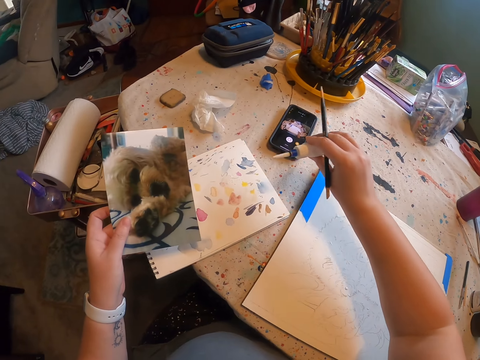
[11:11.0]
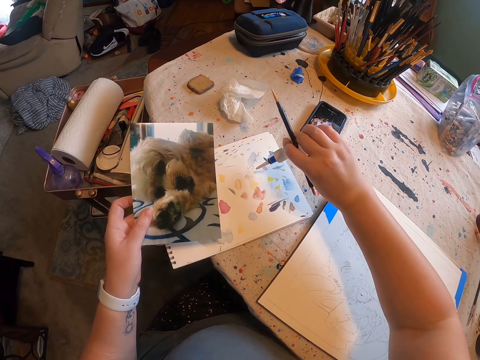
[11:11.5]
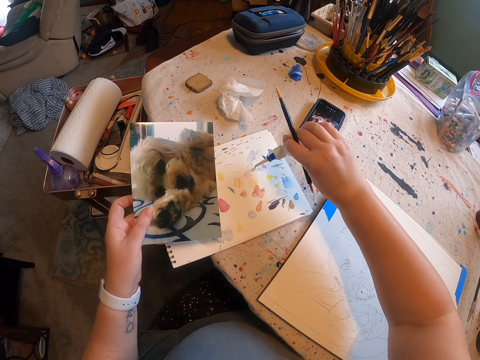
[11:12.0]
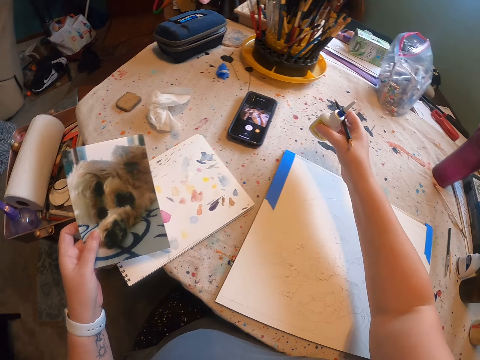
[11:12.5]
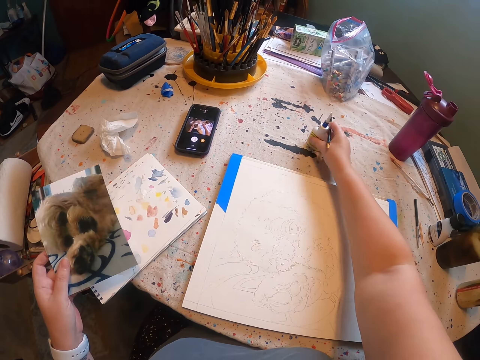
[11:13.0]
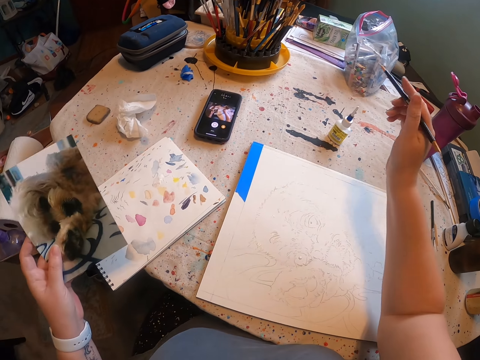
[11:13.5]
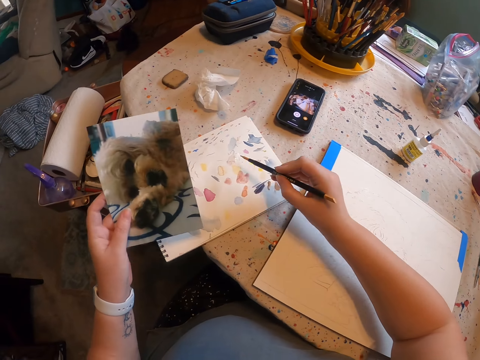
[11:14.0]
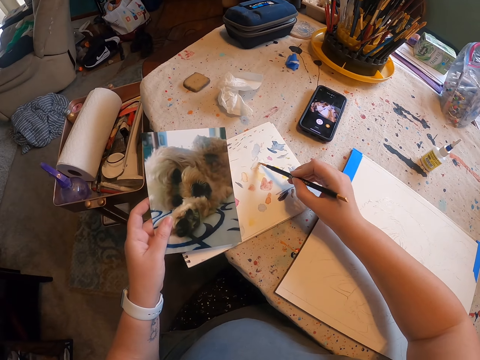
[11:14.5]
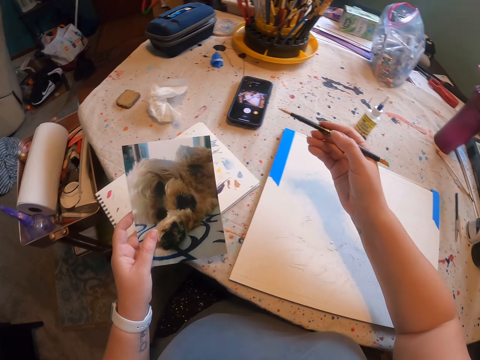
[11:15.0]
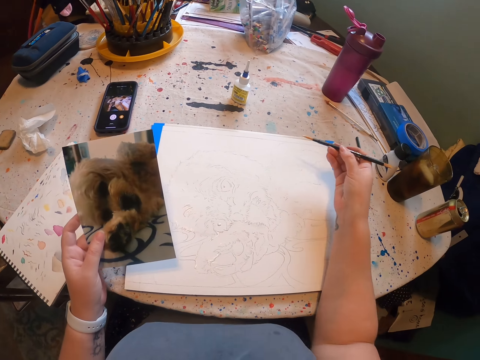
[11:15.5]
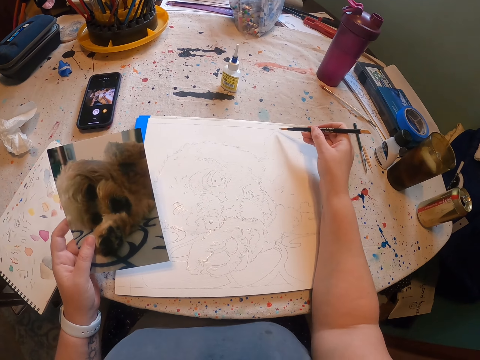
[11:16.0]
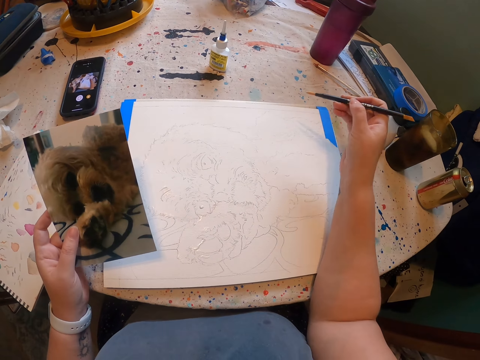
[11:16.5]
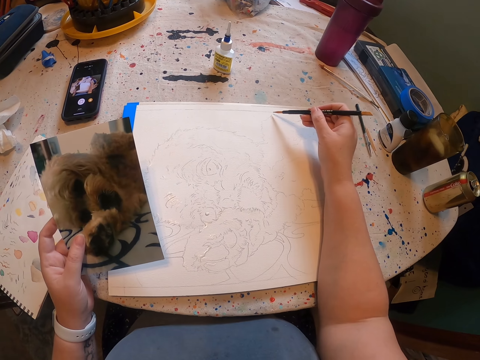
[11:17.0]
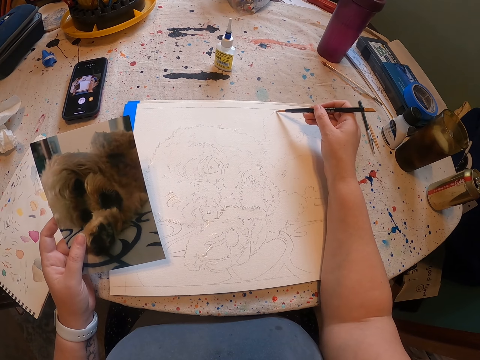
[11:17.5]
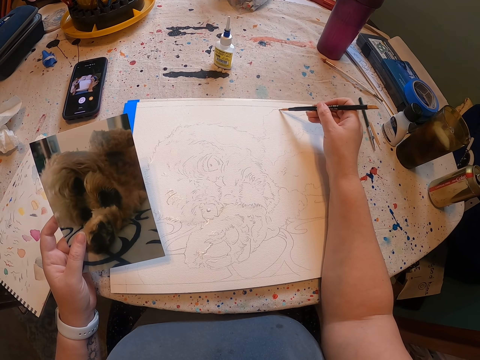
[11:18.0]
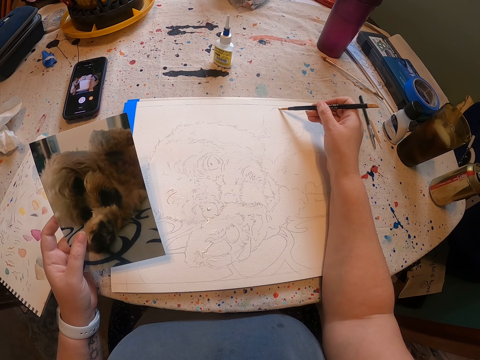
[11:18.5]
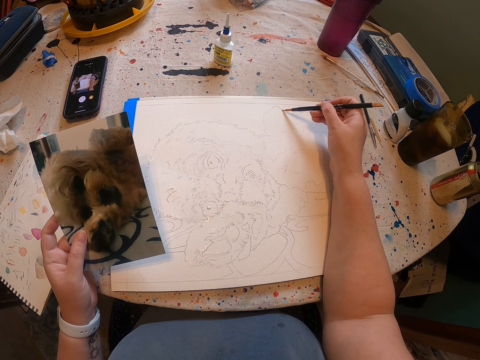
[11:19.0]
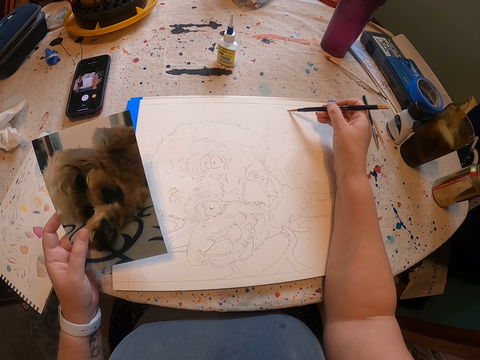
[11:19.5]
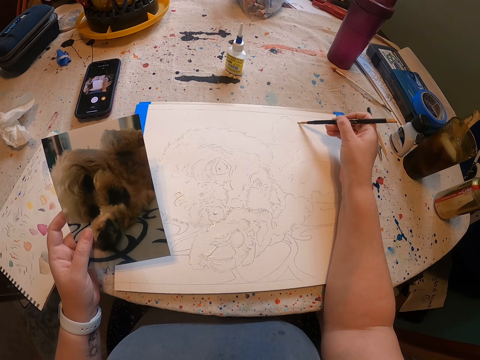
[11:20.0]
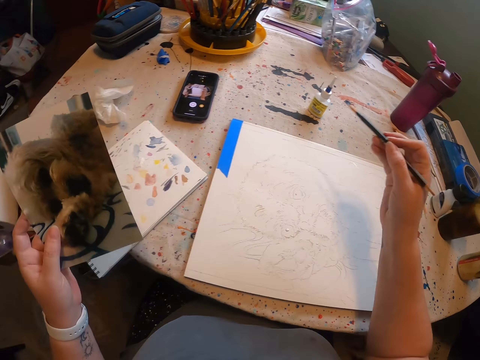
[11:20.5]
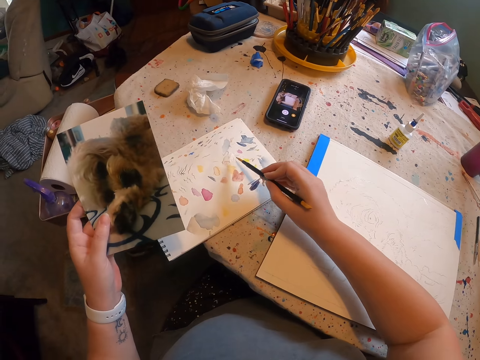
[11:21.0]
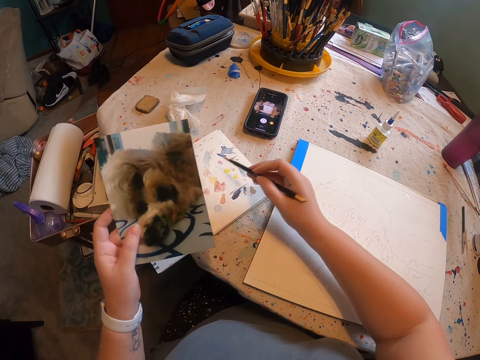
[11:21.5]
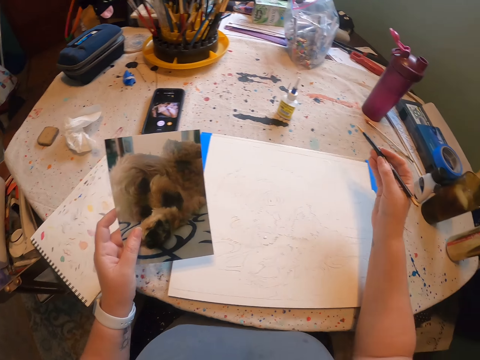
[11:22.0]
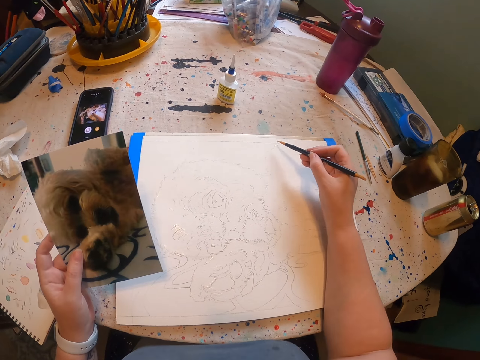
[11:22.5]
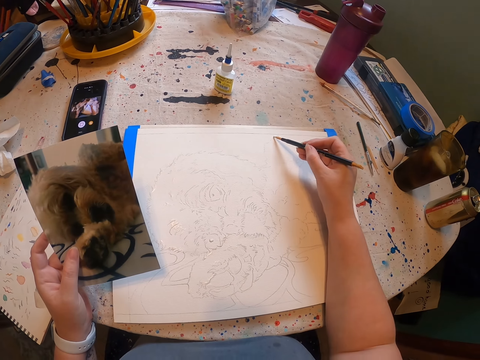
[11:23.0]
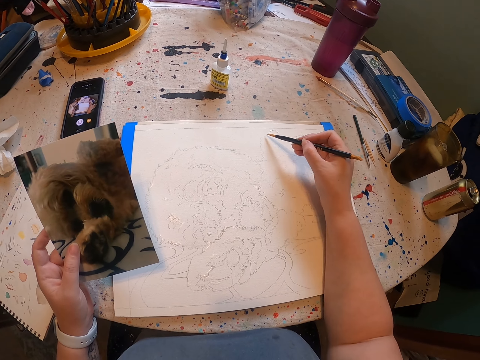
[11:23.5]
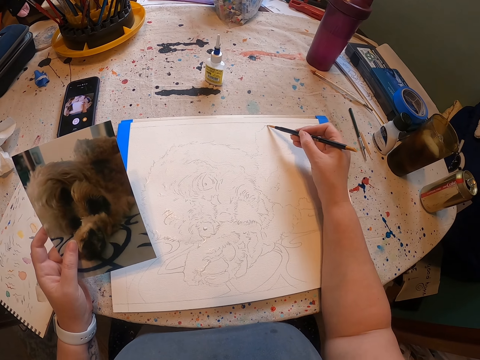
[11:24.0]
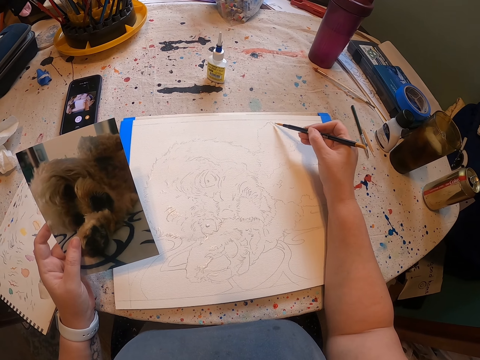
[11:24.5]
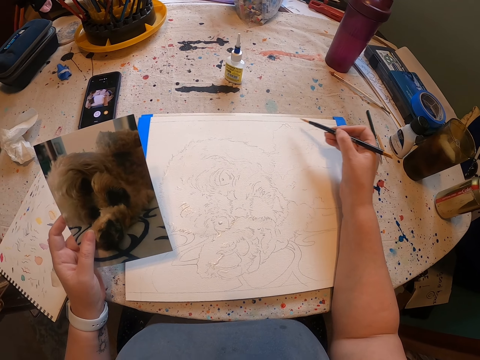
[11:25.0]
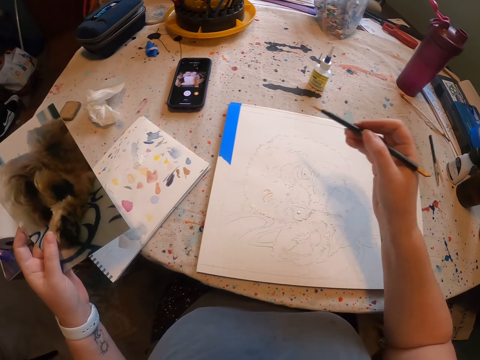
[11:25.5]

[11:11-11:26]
The camera wearer picks the glue from the table. They put the glue on the sketch. They place the glue bottle on the table. They pick the glue from the paper. They apply paint on a brush. They put the glue on the sketch. They draw with the brush. They apply paint on the brush. They draw with the brush.

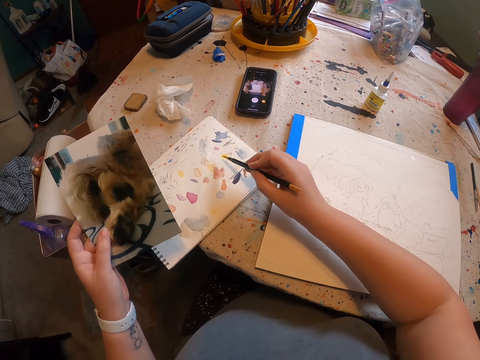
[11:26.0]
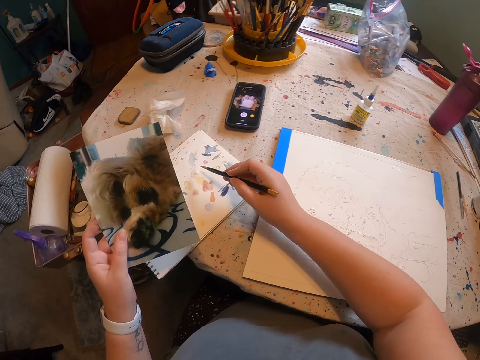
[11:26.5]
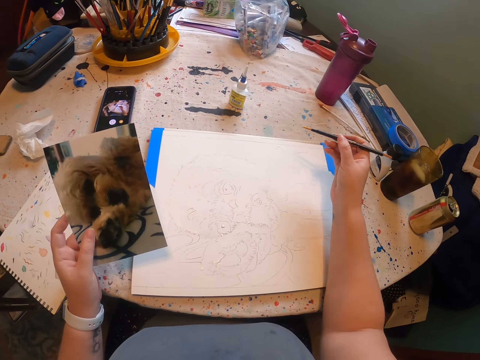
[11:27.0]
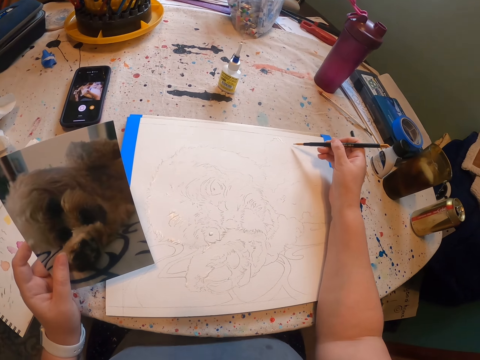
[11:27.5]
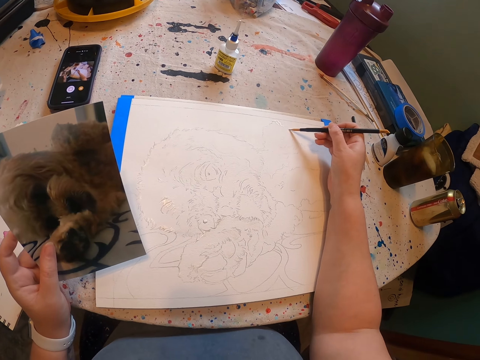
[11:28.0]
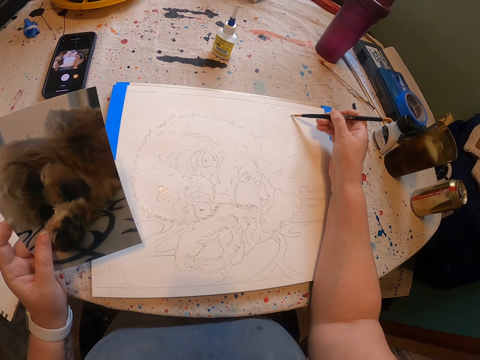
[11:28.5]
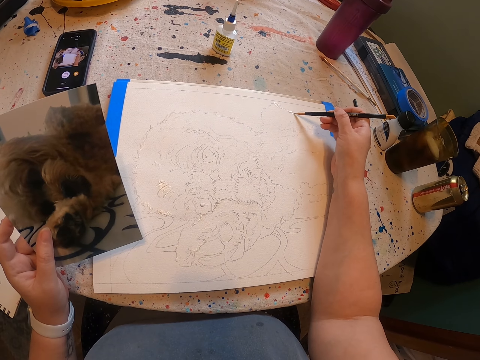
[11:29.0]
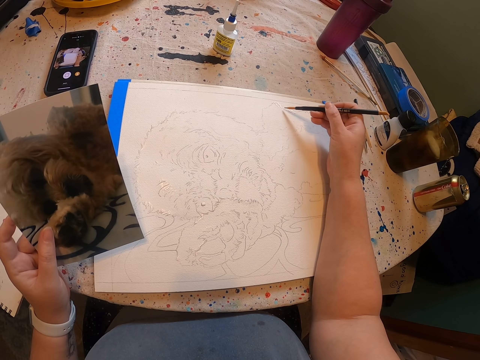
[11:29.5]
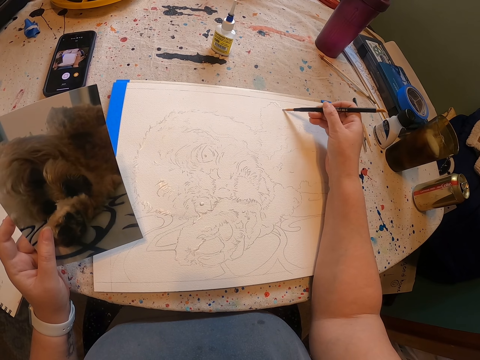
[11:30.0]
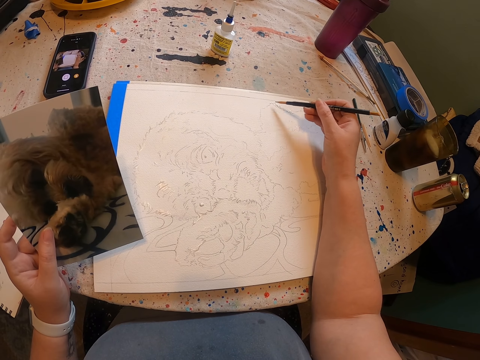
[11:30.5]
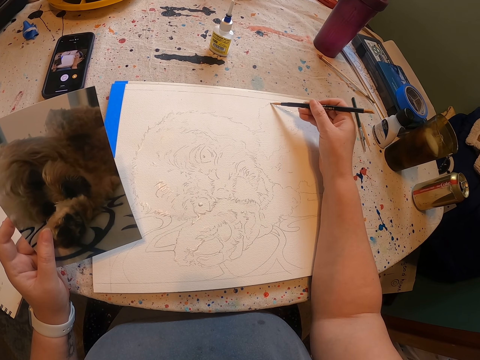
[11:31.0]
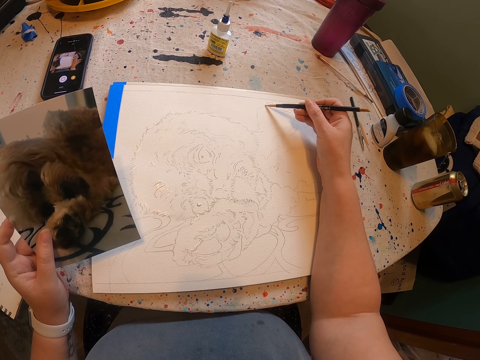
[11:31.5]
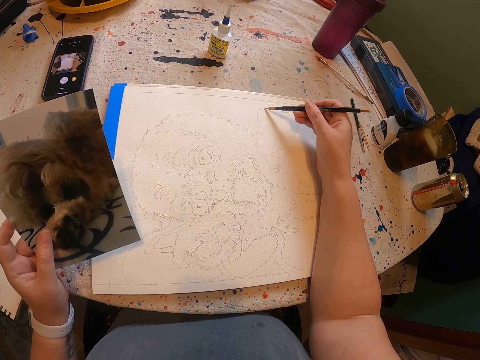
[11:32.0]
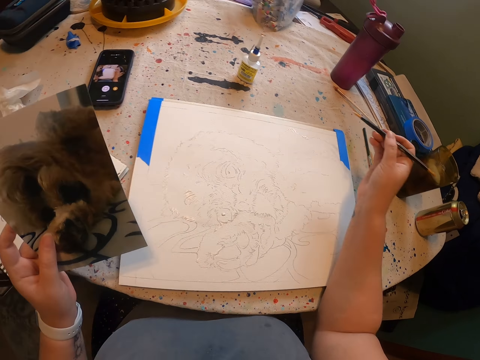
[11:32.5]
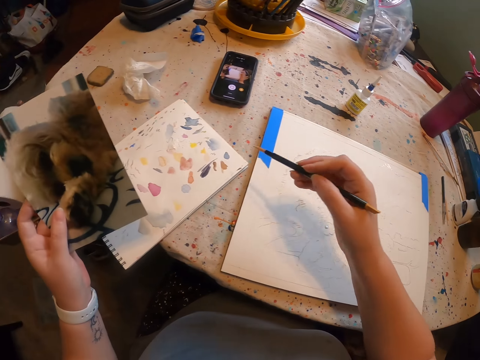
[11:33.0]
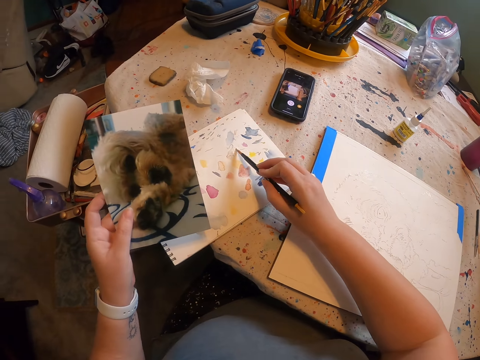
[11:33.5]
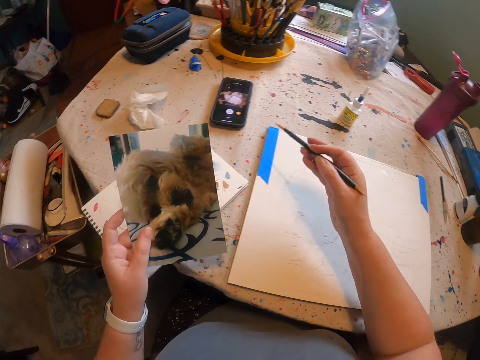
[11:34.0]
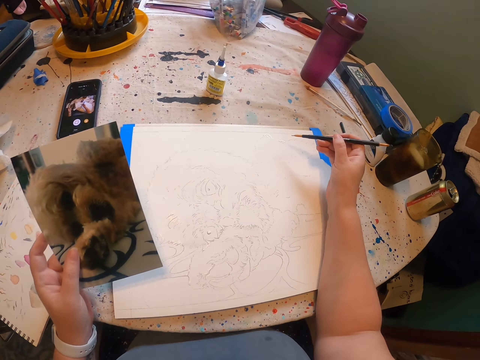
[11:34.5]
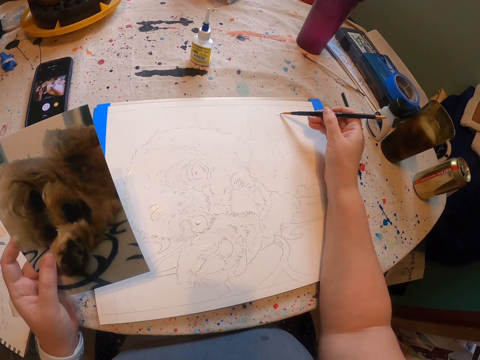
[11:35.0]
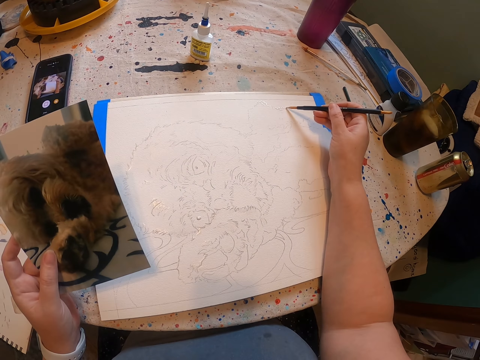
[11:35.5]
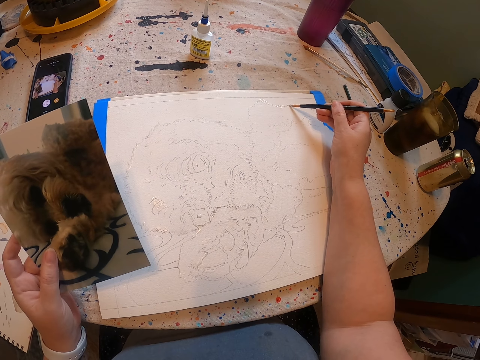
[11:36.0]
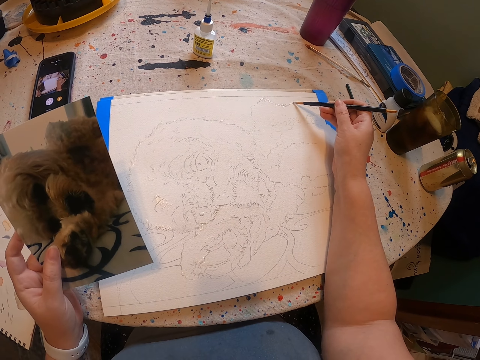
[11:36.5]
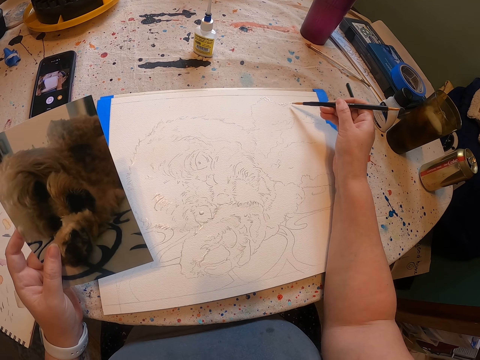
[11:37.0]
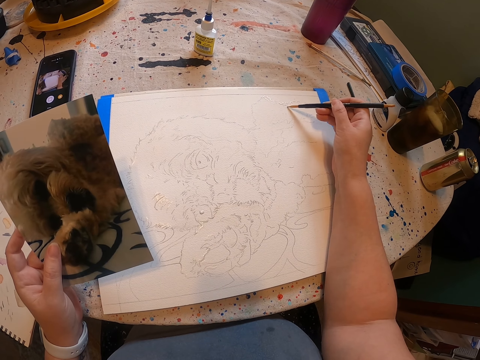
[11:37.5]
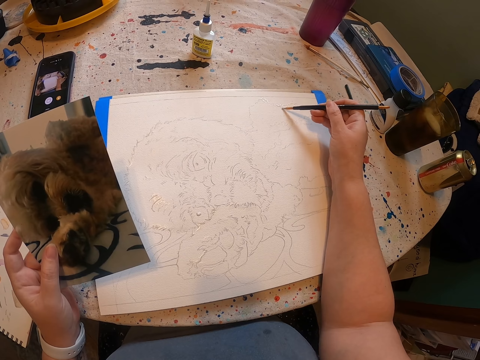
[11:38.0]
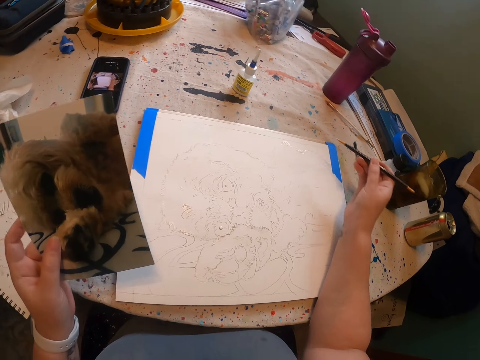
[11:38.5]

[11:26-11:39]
The camera wearer applies paint on a brush. They draw with the brush. They apply paint on the brush. They draw with the brush.
